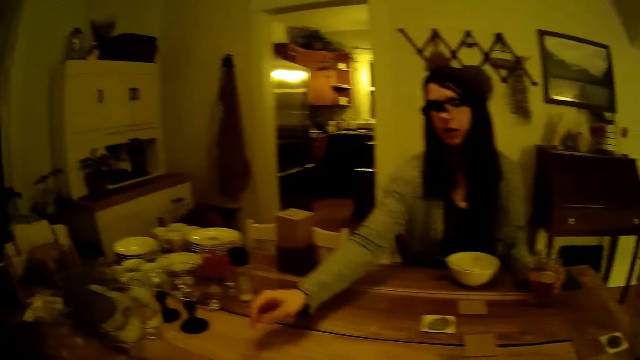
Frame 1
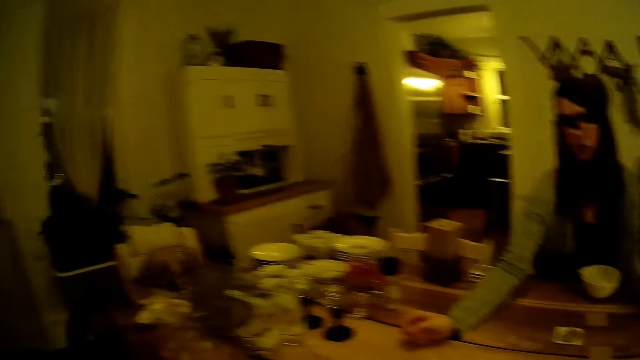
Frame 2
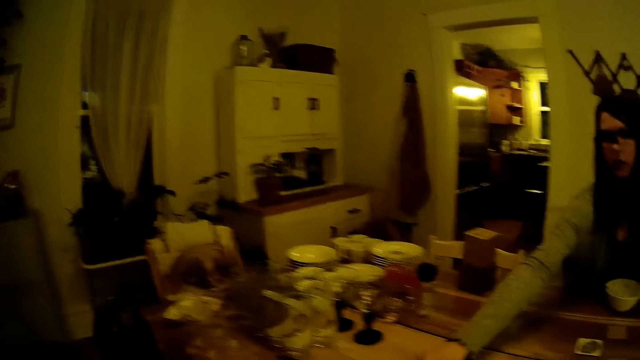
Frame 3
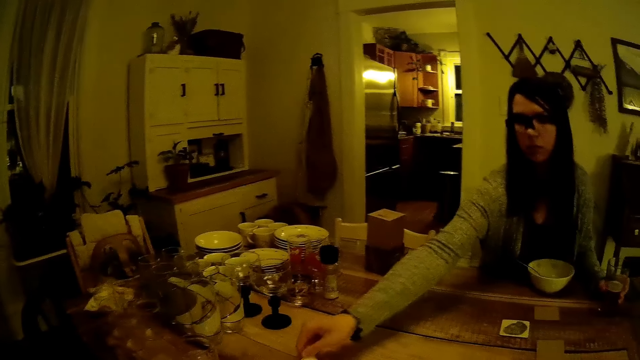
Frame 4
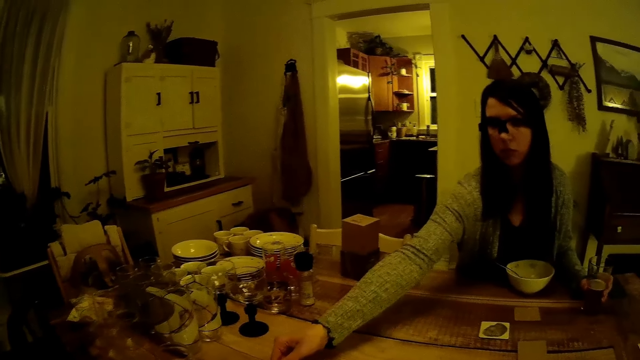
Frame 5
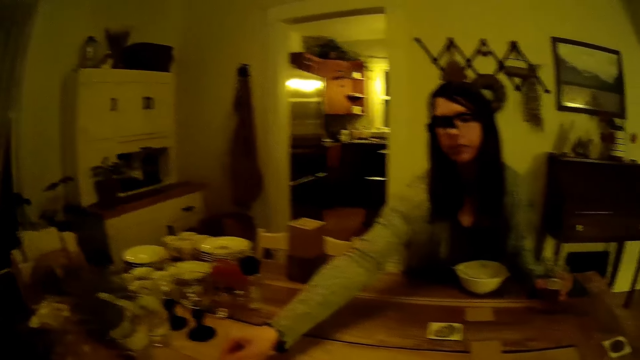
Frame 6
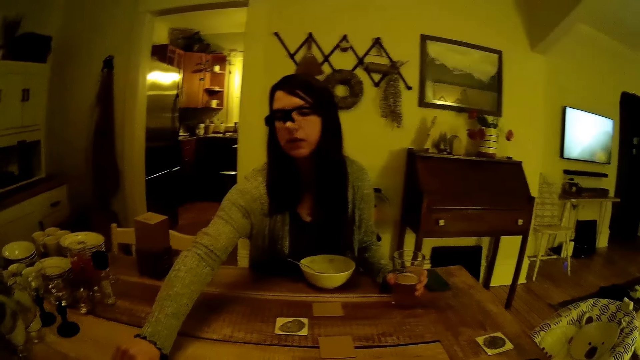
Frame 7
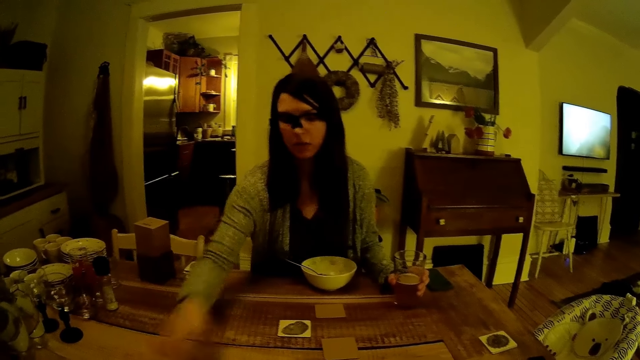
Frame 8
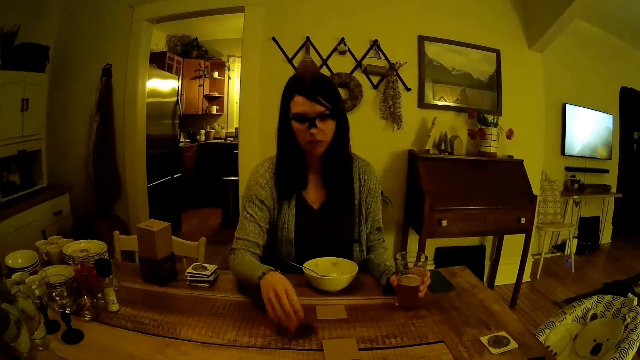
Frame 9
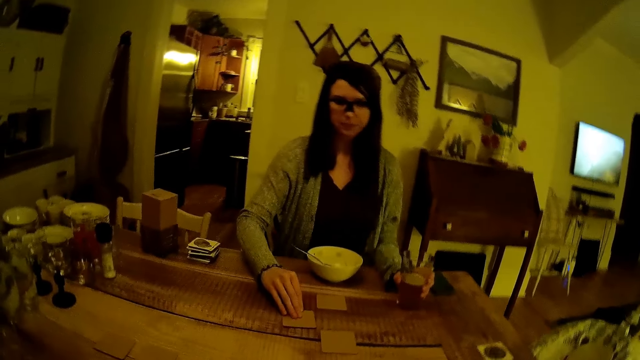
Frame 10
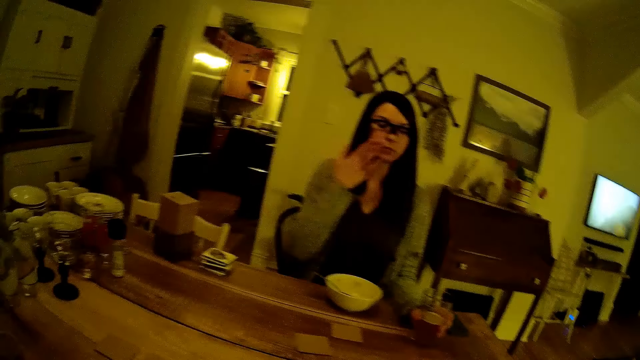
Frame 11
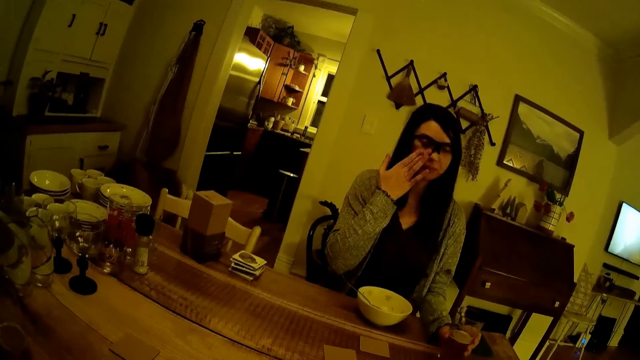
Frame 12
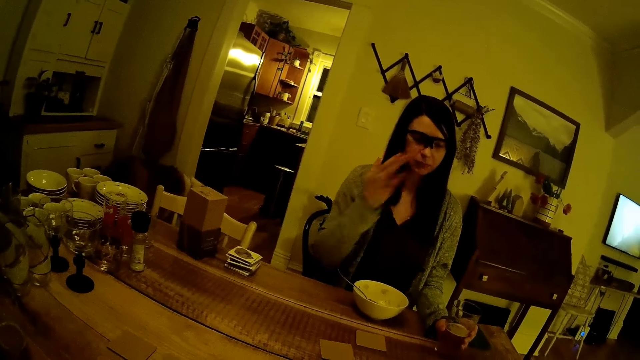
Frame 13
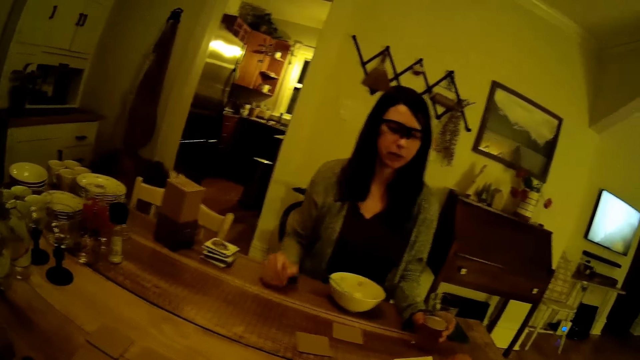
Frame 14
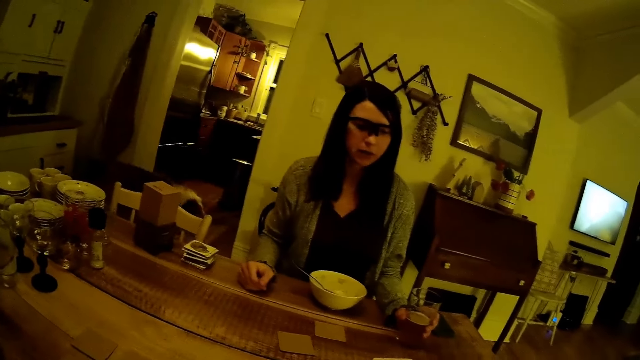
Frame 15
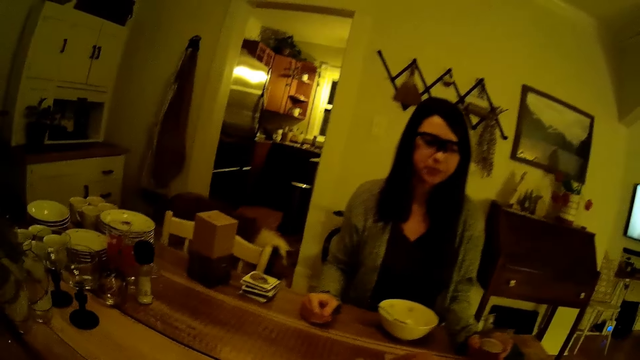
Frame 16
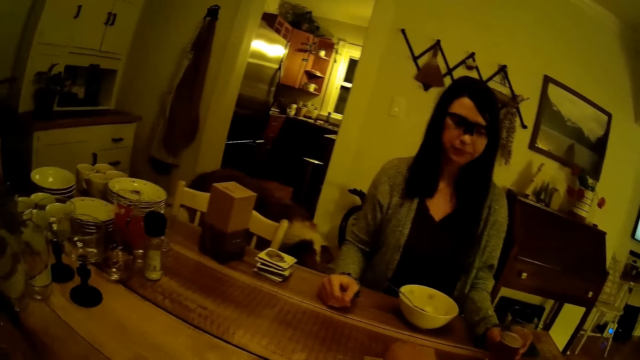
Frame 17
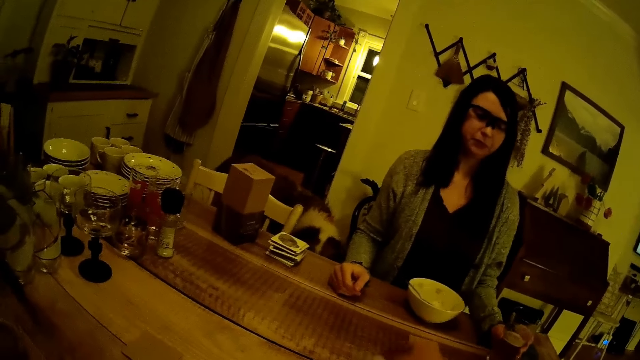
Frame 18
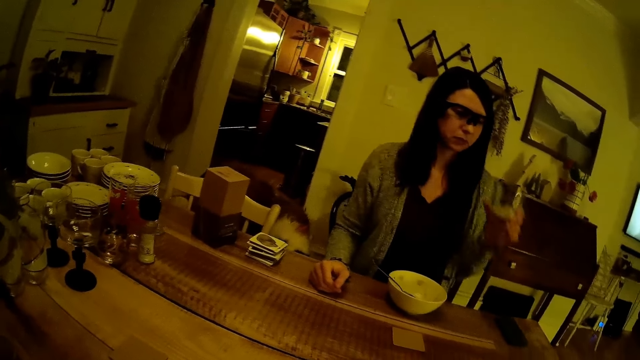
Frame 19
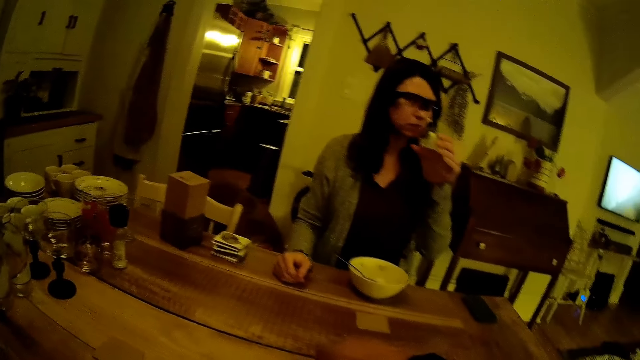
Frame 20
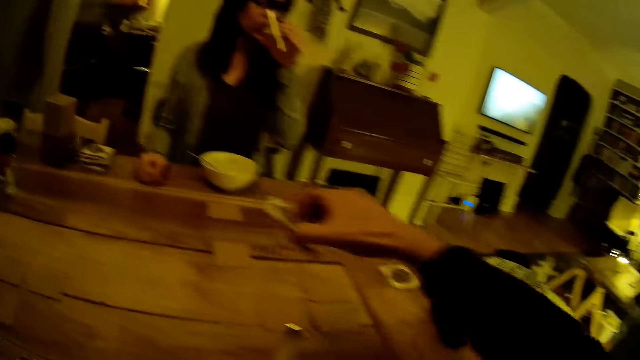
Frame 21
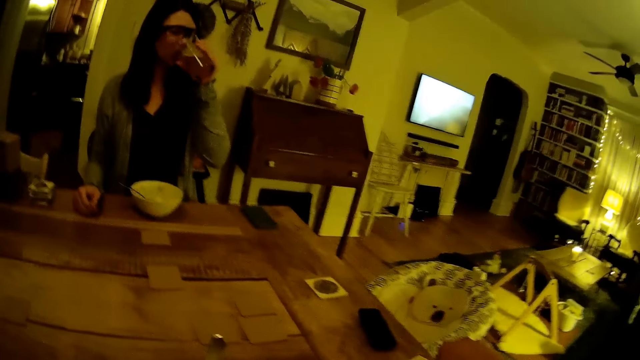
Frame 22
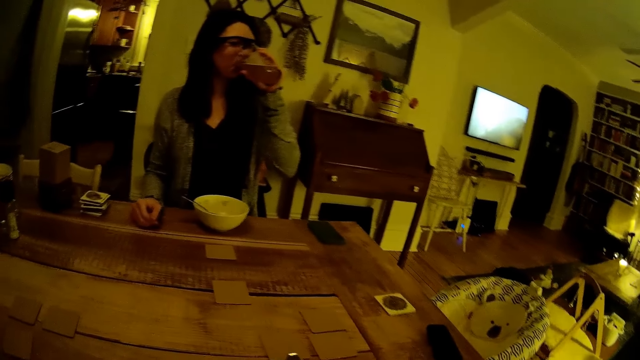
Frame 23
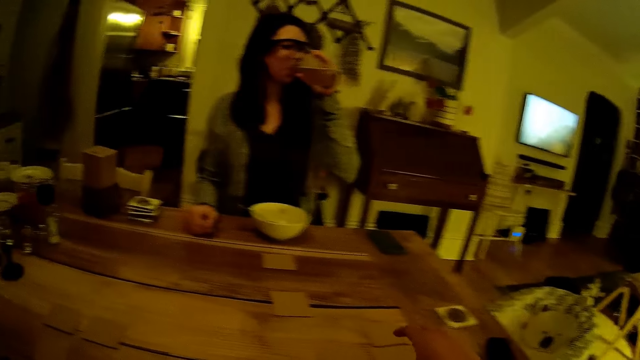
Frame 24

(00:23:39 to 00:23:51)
A woman turns over the game card on the table with her right hand. She turns over the game card again. She adjusts her glasses with her right hand. The camera wearer picks up the game card from the table with his right hand. The woman drinks from a glass of ice tea with her left hand.

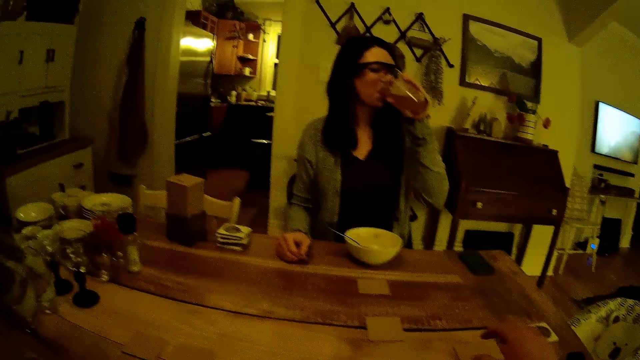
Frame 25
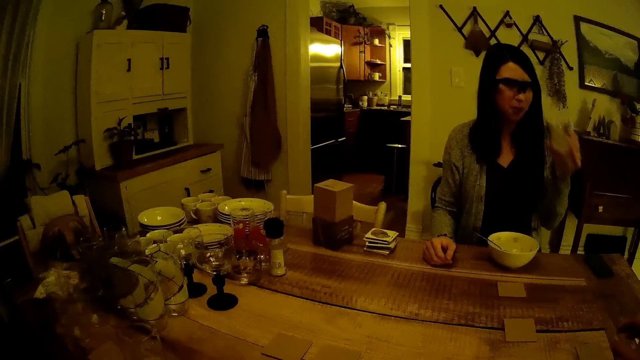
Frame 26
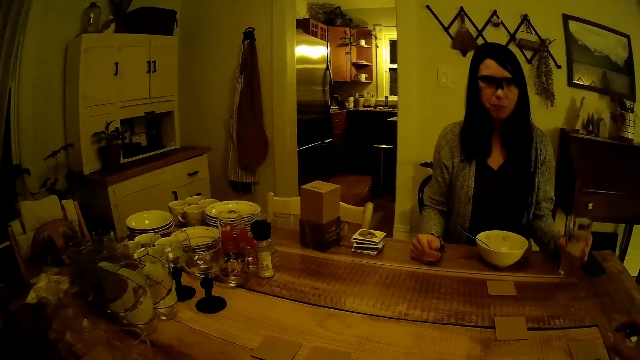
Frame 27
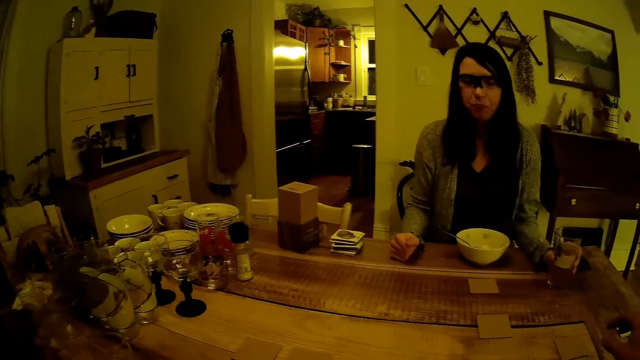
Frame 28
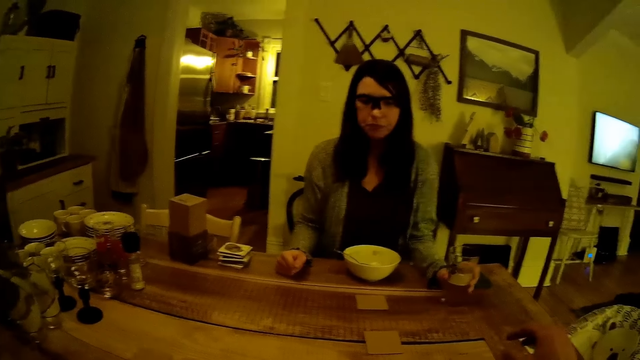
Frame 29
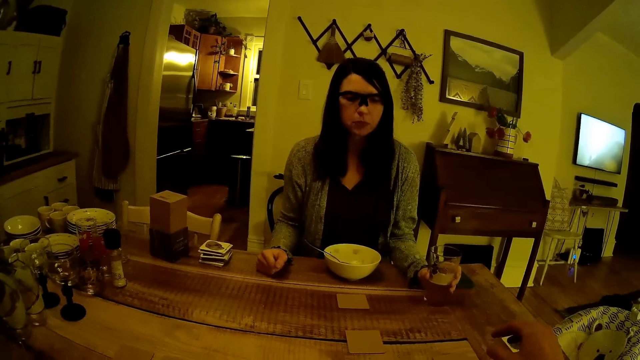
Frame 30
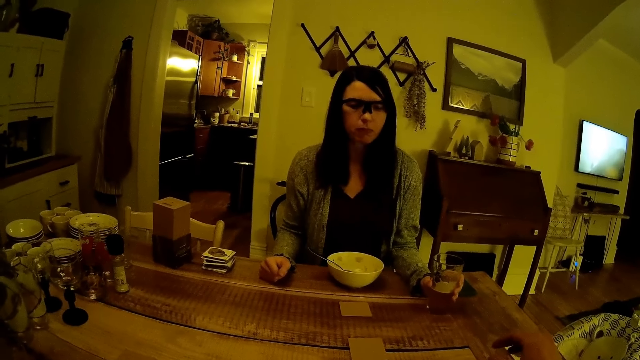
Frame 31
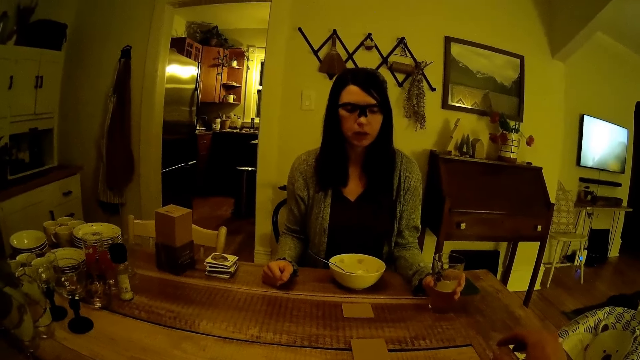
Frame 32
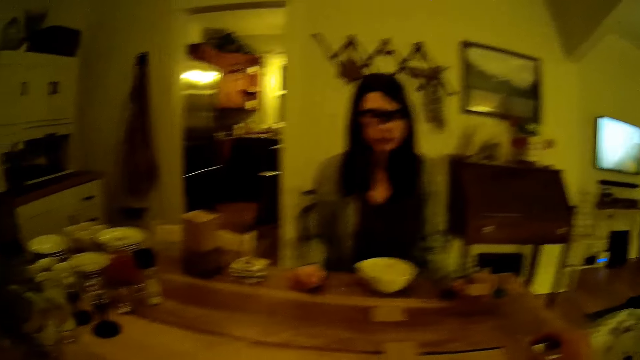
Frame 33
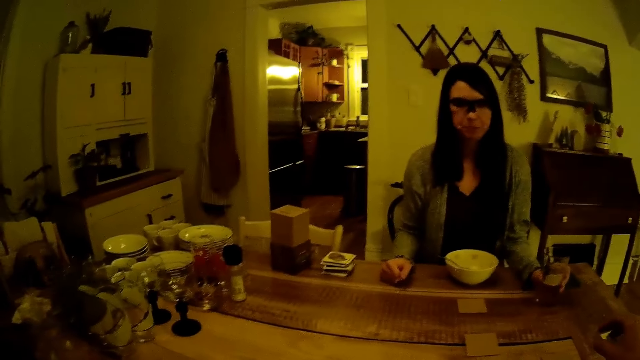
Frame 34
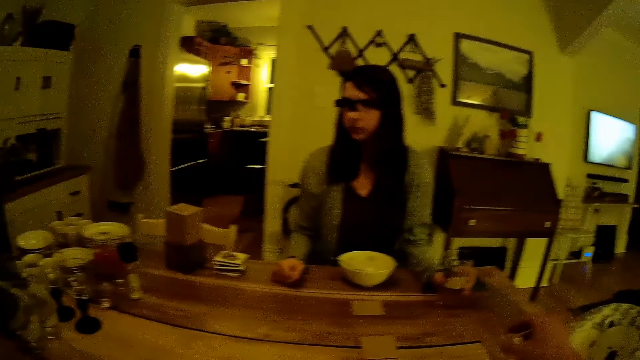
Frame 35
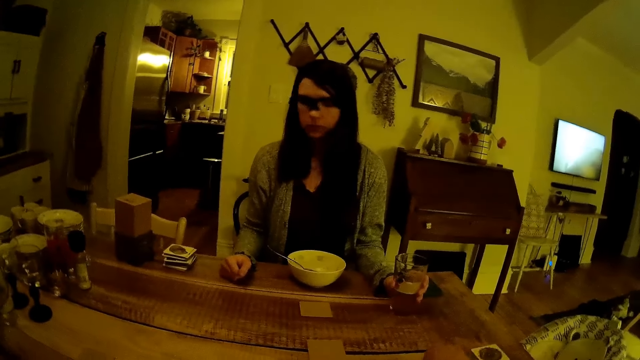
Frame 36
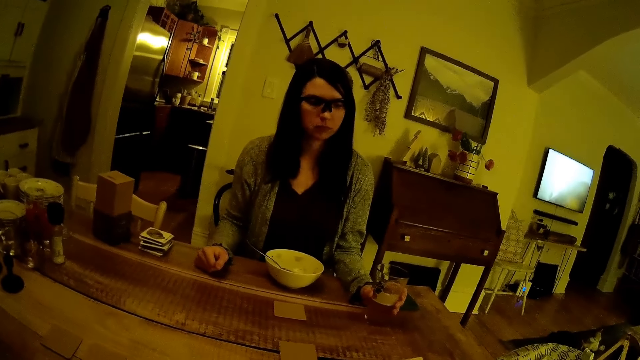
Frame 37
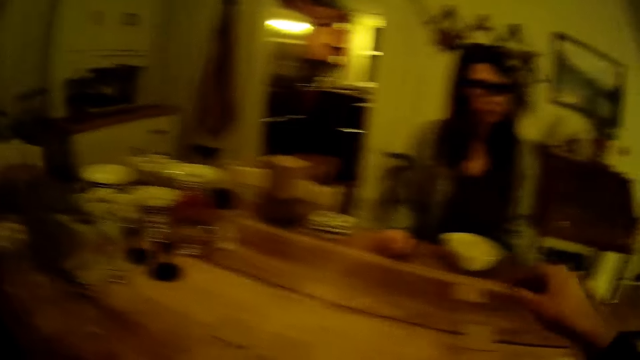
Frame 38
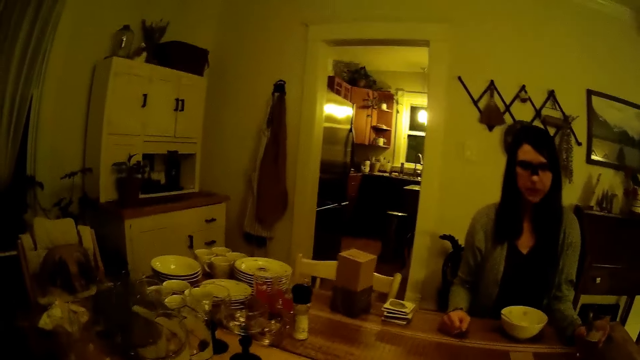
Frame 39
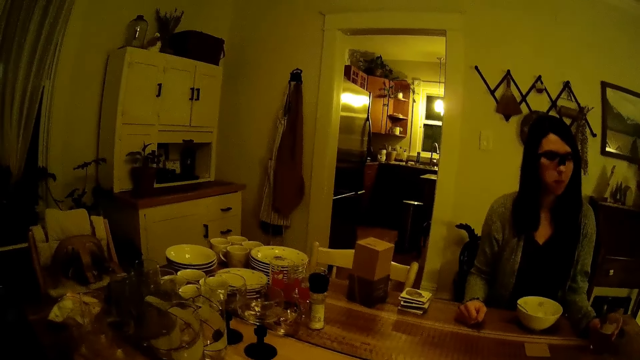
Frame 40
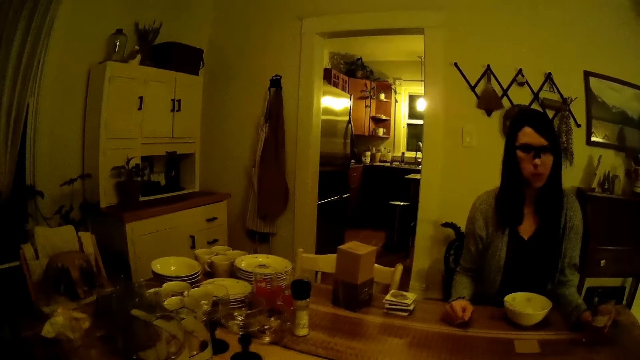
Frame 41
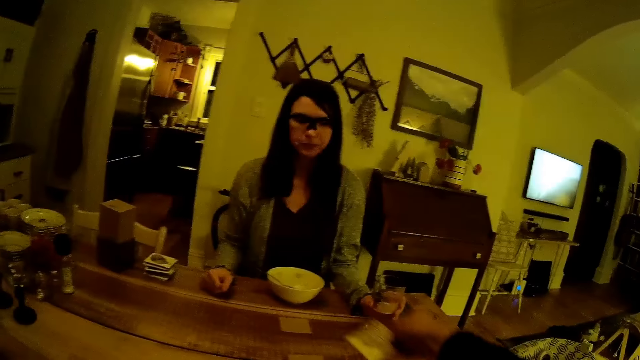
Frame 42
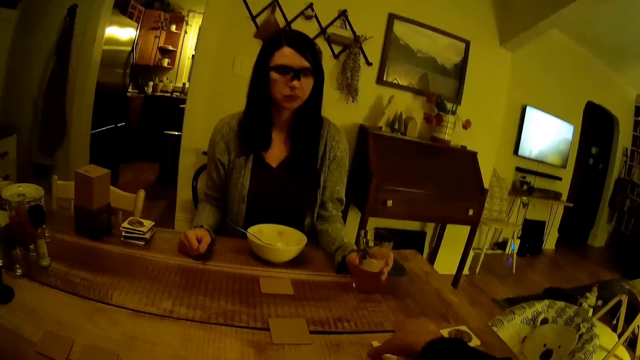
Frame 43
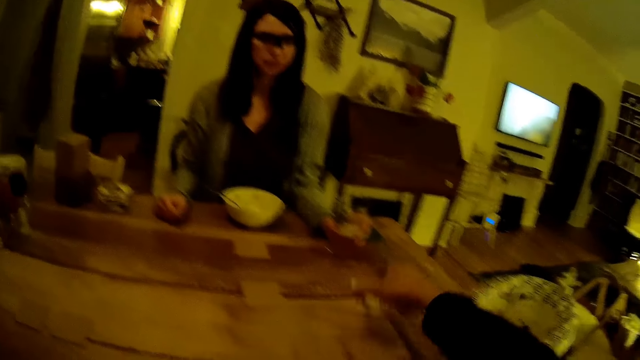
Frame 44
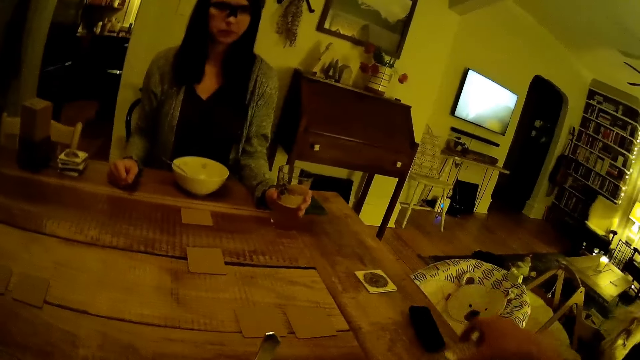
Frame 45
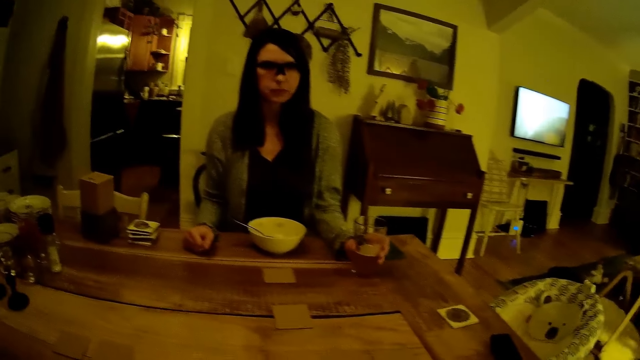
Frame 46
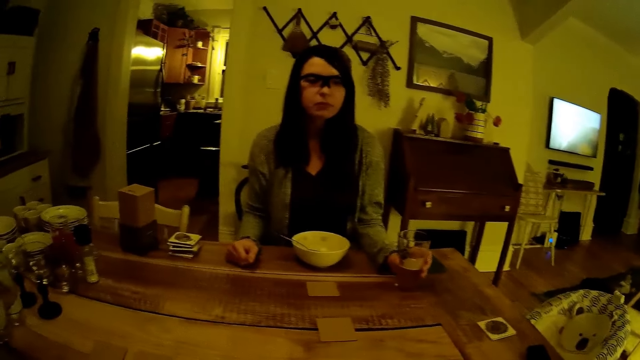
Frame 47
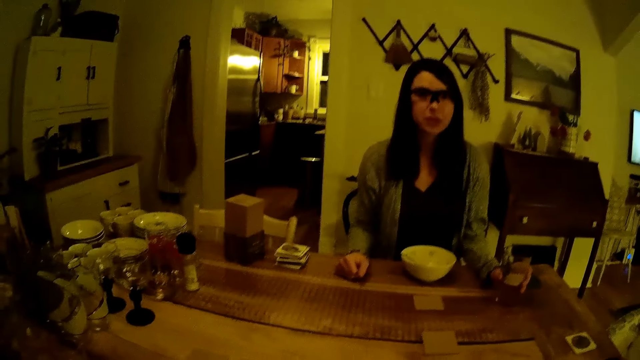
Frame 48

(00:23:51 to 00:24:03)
The woman drops the glass. The camera wearer changes the position of the game card on the table with his left hand. The woman laughs. The camera wearer picks up the game cards from the table with his right hand.
